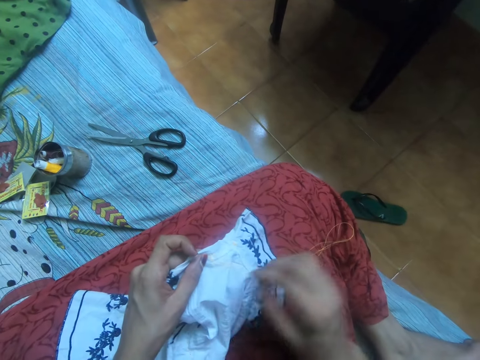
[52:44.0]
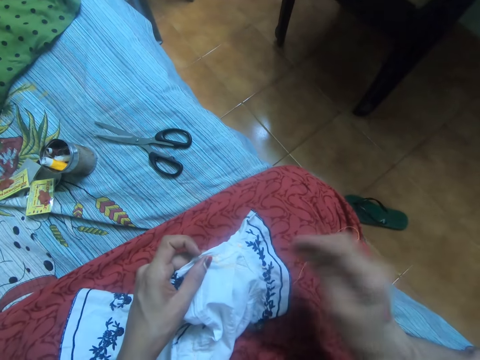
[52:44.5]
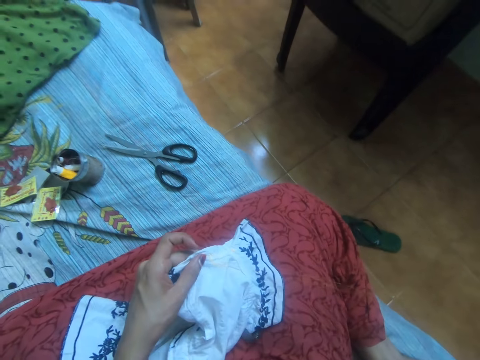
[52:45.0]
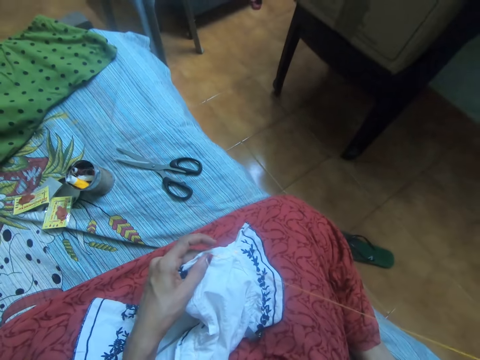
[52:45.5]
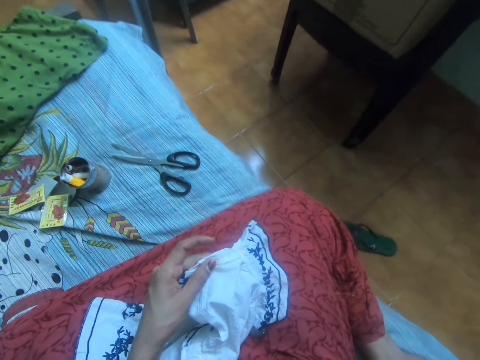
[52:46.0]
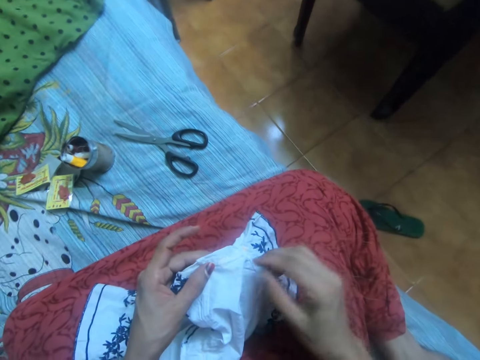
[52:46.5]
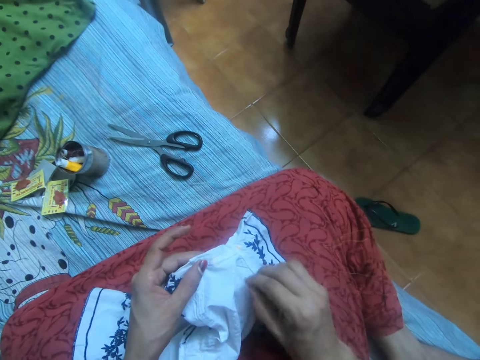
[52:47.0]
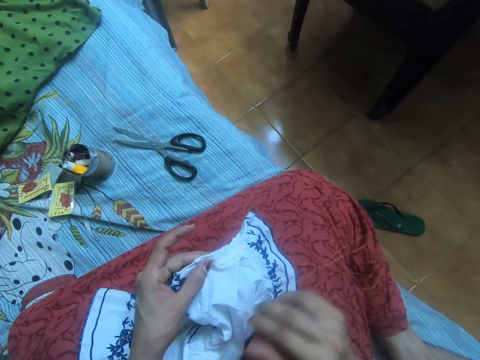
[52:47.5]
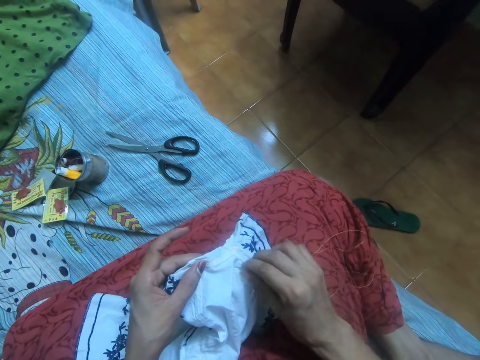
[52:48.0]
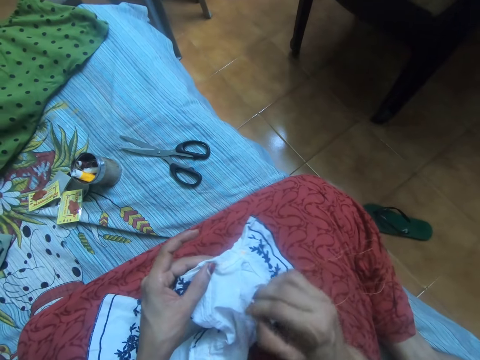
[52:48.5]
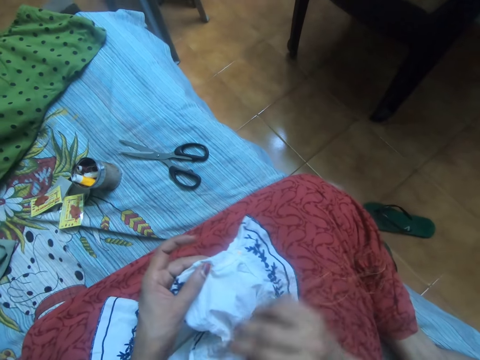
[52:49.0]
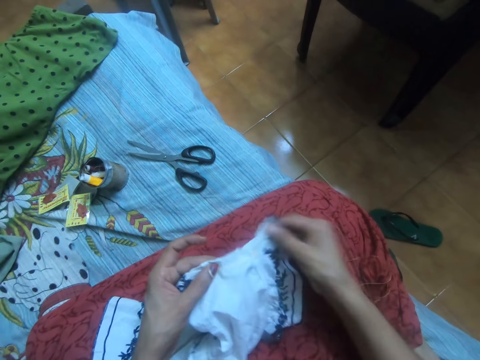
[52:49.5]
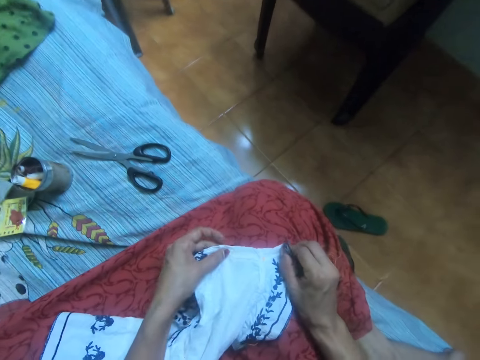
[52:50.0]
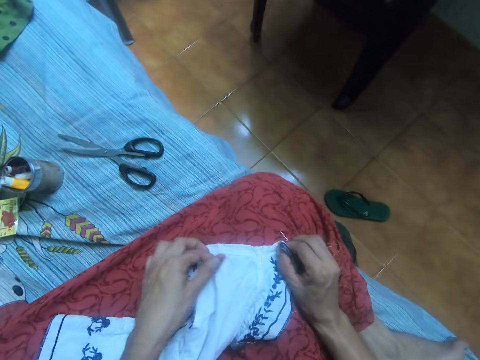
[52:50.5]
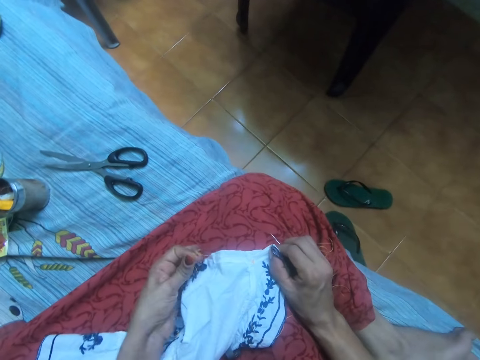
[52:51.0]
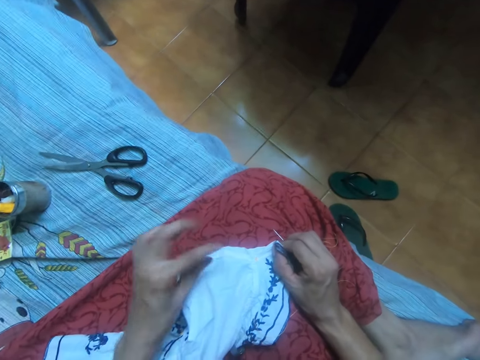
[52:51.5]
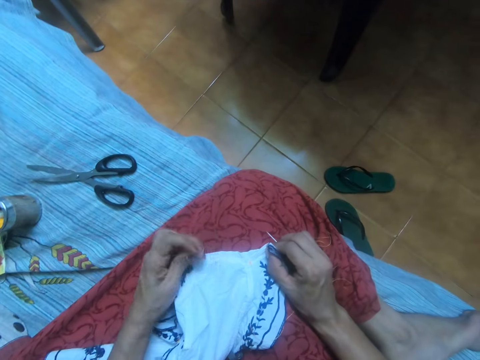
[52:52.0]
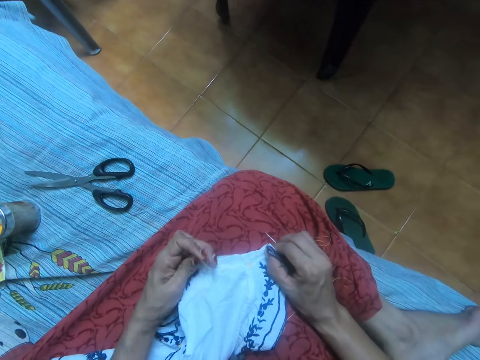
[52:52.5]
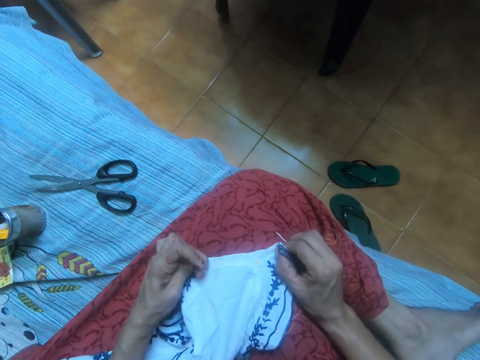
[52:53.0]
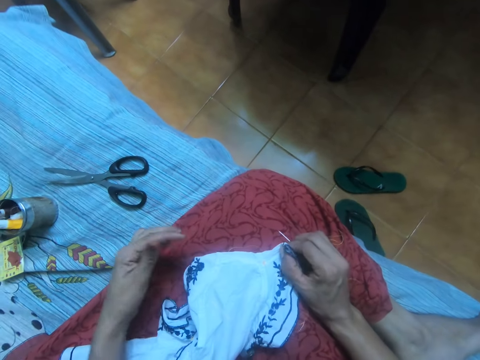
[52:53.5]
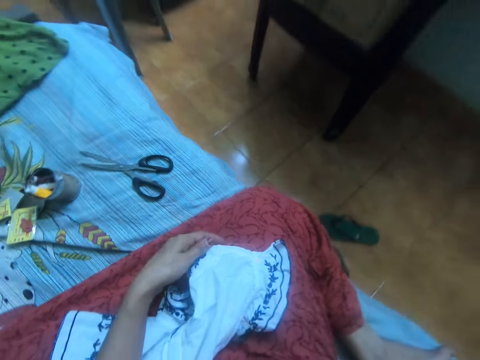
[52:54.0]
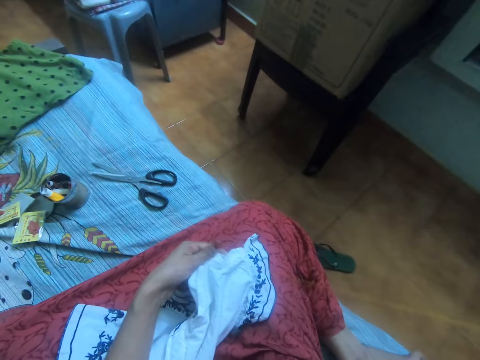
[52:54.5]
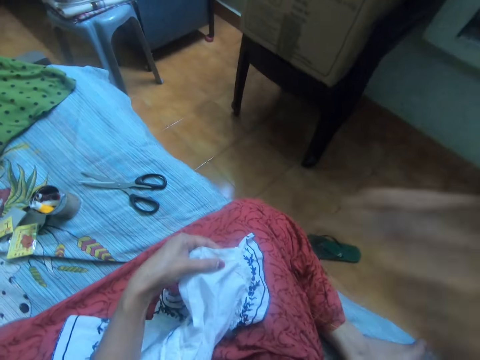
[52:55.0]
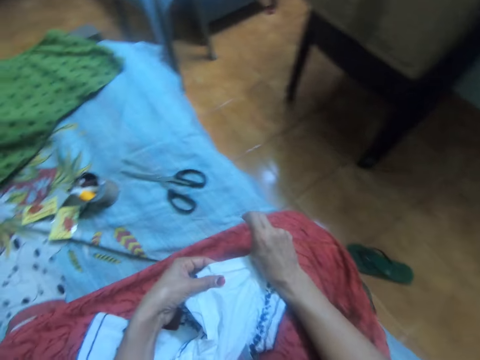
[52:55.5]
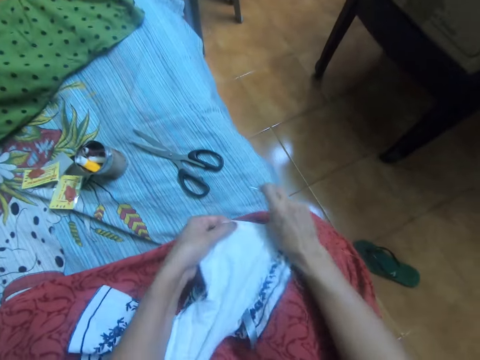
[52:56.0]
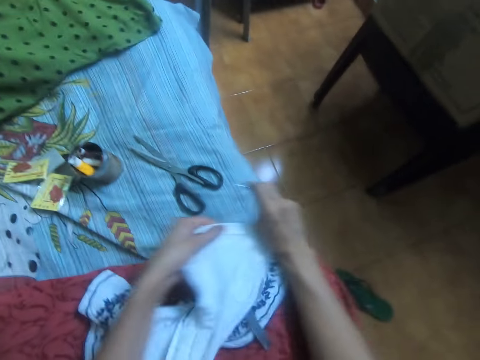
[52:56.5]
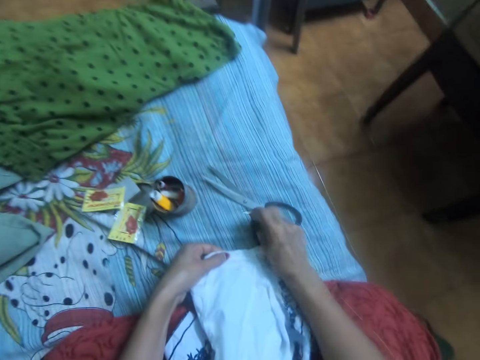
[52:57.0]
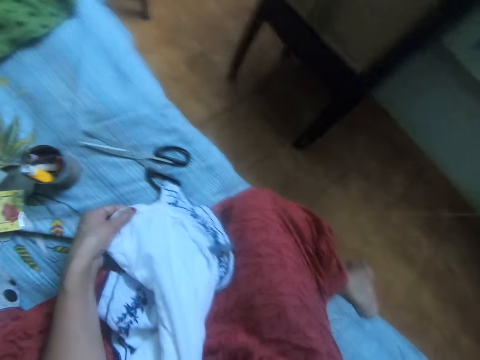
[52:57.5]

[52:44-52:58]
The camera wearer pulls out the thread. They pull out the thread from the cloth. They move the cloth on their cloth with both hands.

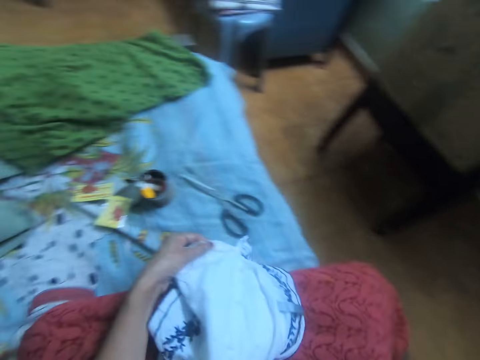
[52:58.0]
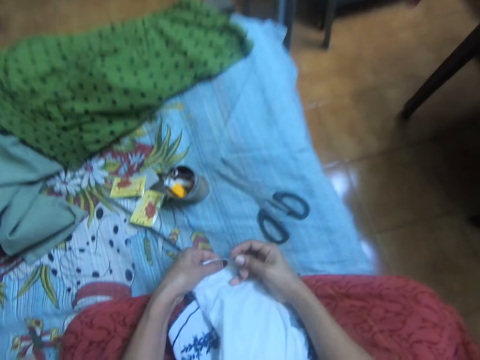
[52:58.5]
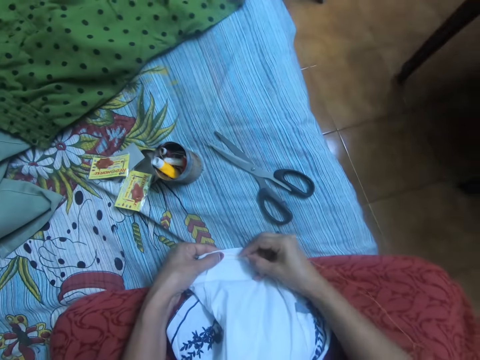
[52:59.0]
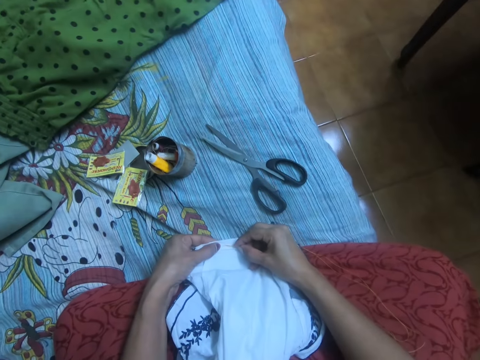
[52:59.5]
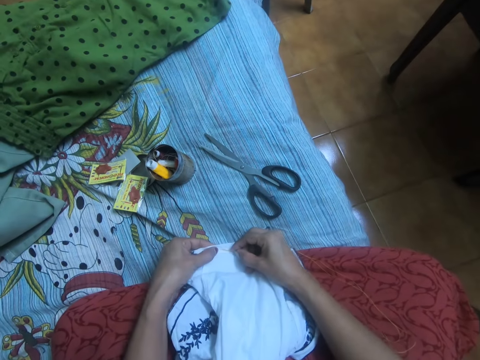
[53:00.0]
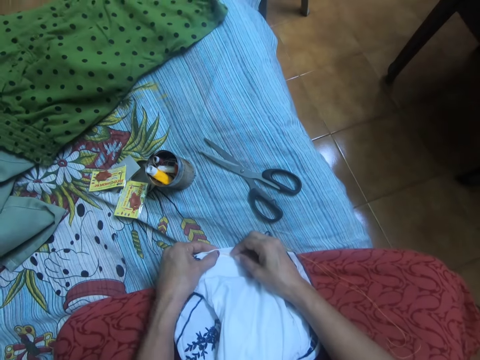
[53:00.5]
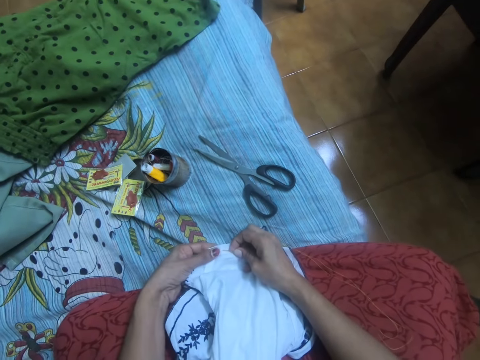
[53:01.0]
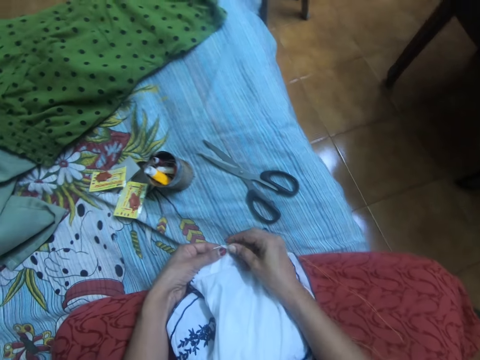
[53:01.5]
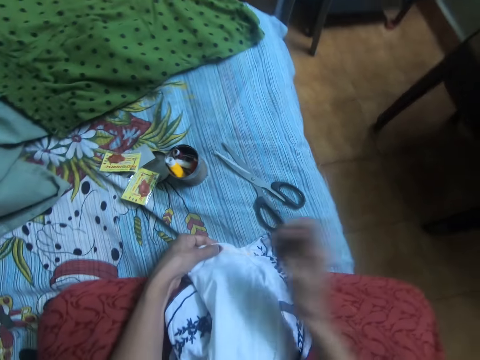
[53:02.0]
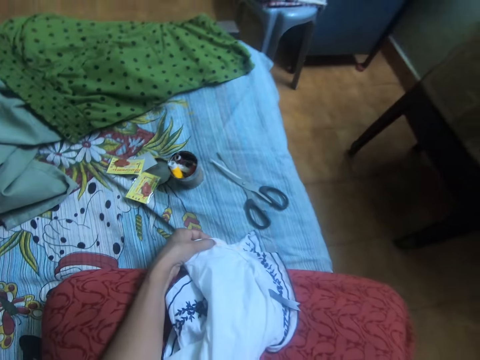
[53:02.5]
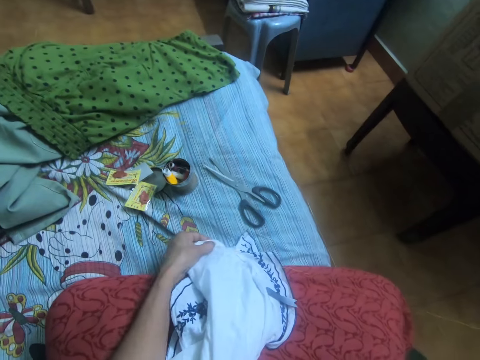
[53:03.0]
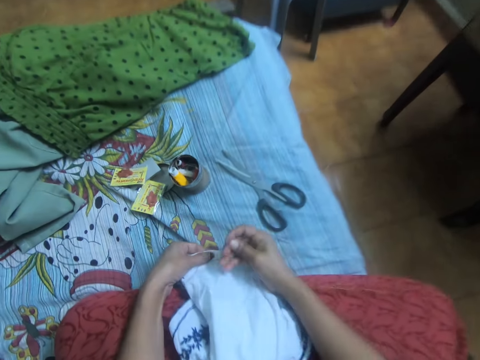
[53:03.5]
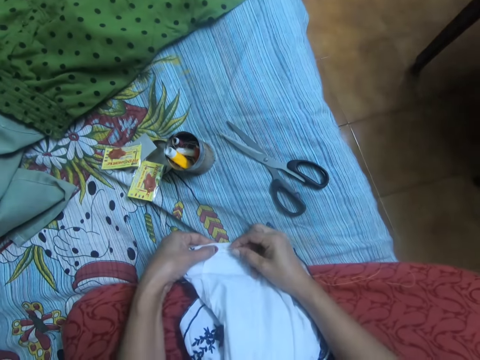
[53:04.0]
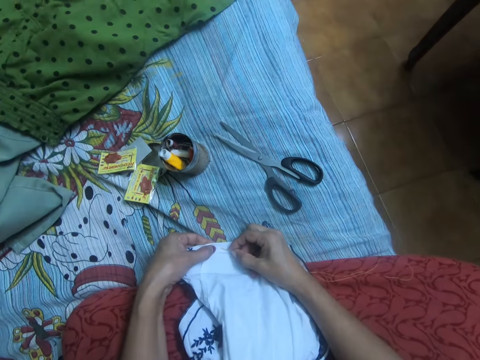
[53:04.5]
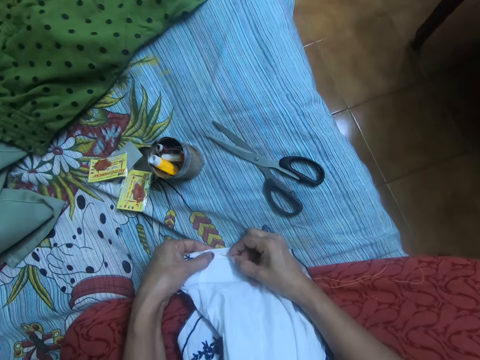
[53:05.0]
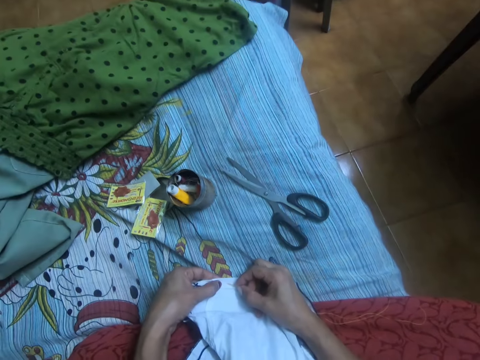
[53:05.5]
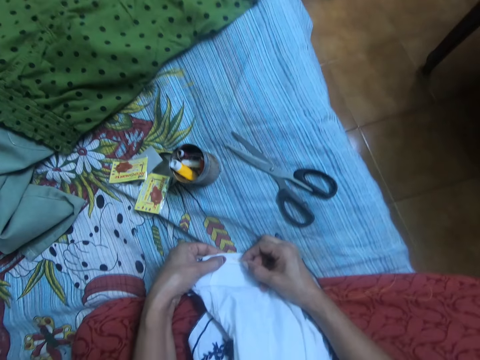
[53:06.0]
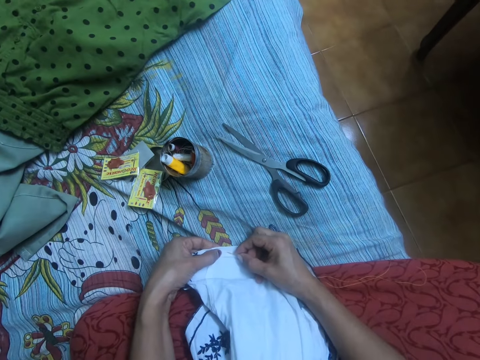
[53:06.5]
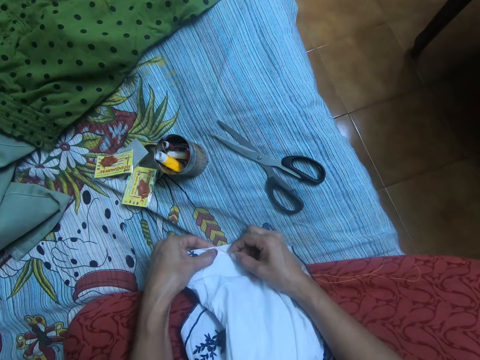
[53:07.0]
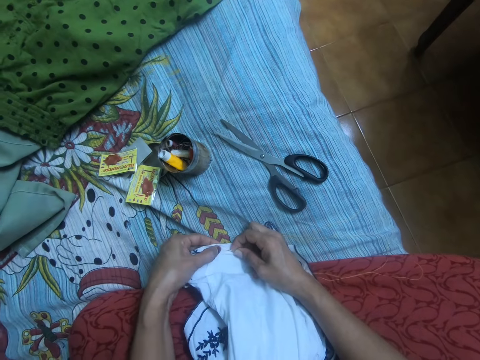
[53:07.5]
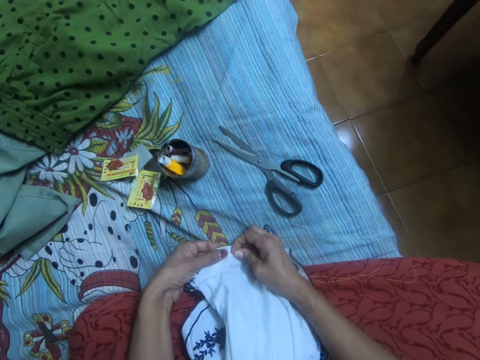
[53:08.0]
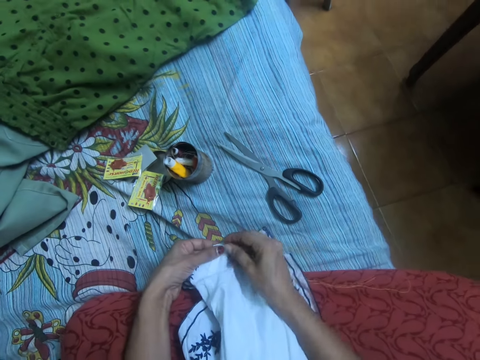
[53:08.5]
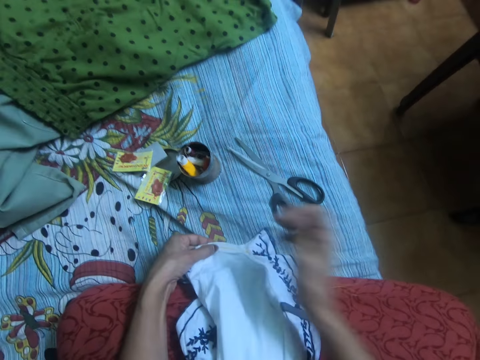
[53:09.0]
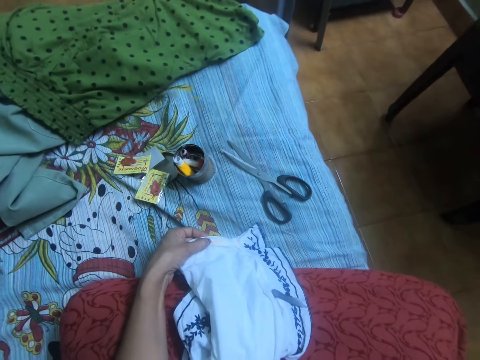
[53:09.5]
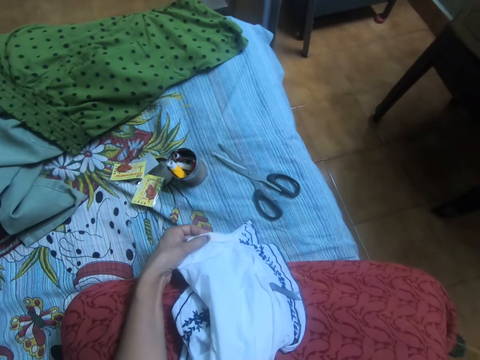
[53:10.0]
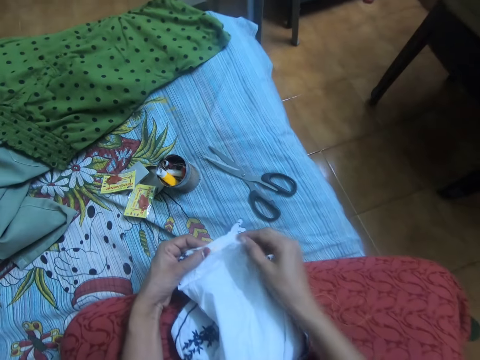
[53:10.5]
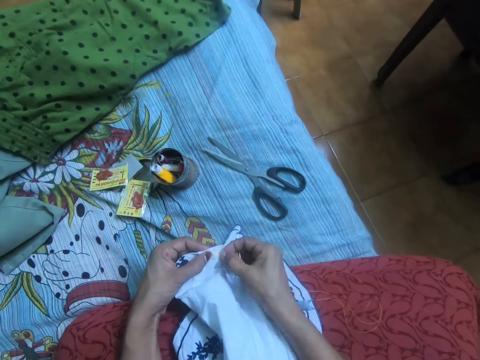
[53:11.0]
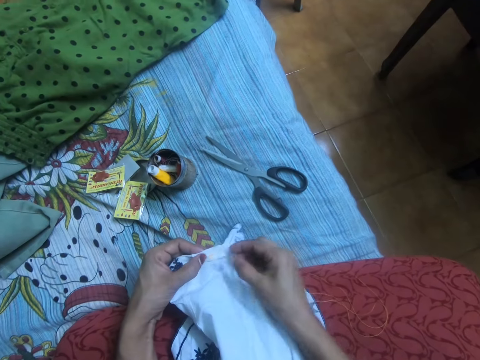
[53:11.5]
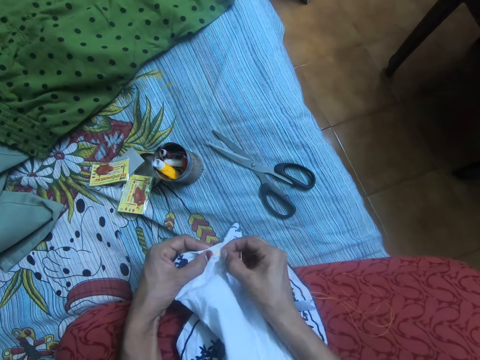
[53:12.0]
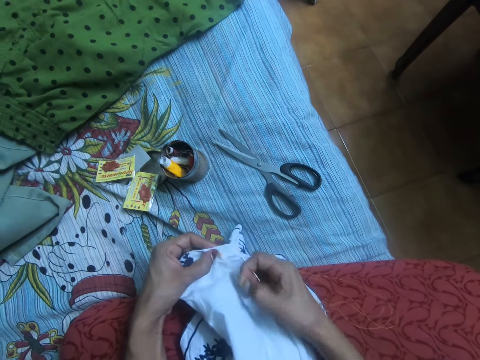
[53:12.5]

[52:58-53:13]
The camera wearer sews the cloth with the needle with thread. They pull out the thread from the cloth. They sew the cloth. They pull out the thread from the cloth.
